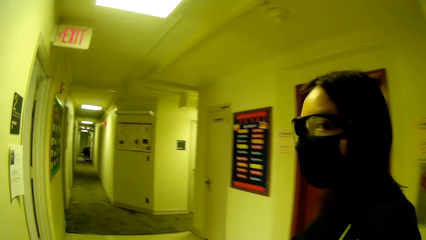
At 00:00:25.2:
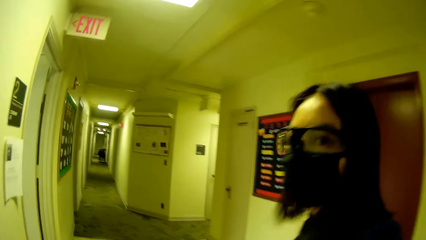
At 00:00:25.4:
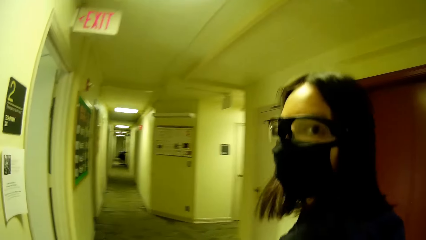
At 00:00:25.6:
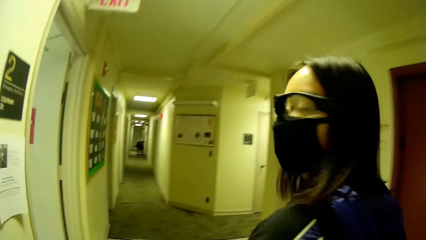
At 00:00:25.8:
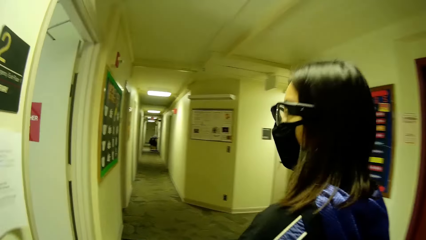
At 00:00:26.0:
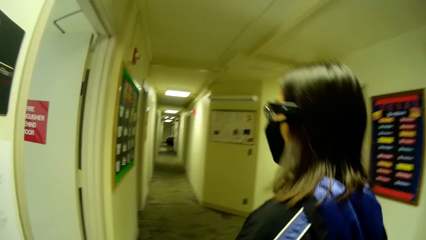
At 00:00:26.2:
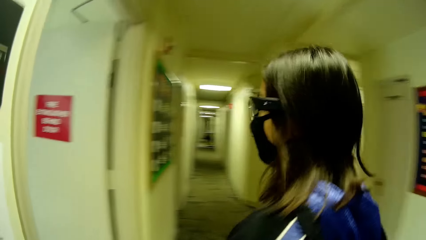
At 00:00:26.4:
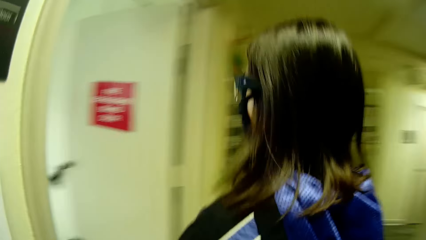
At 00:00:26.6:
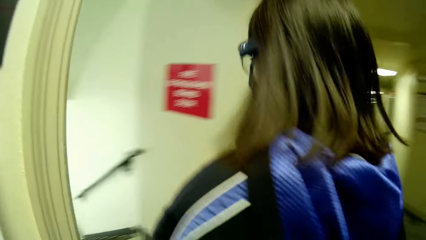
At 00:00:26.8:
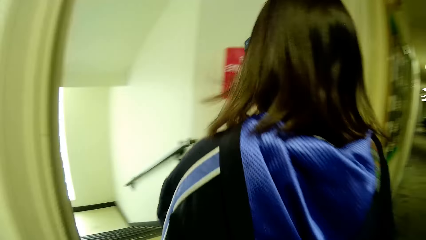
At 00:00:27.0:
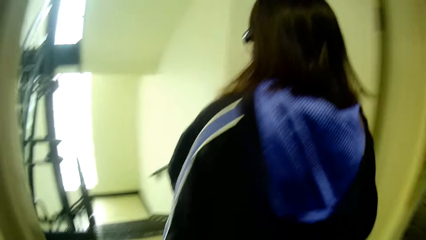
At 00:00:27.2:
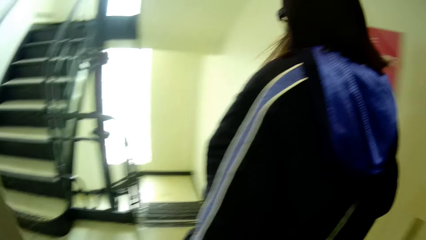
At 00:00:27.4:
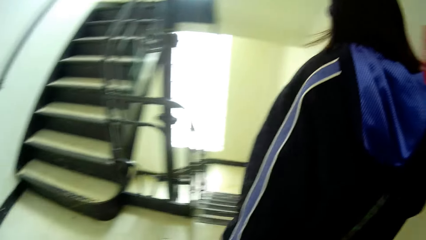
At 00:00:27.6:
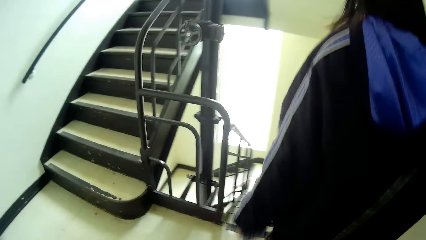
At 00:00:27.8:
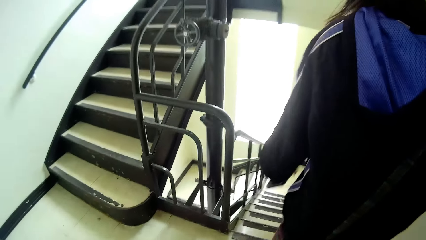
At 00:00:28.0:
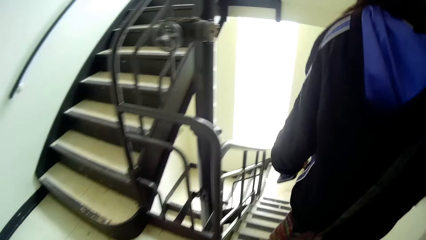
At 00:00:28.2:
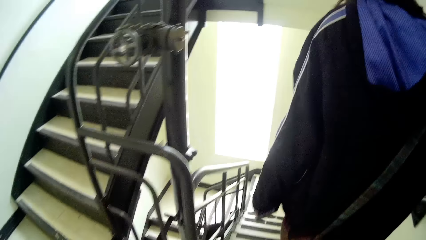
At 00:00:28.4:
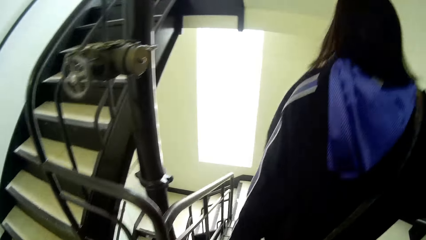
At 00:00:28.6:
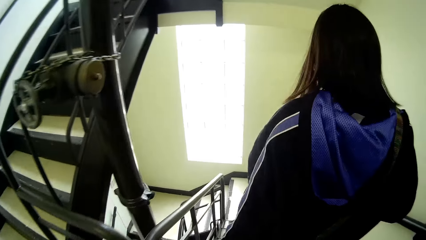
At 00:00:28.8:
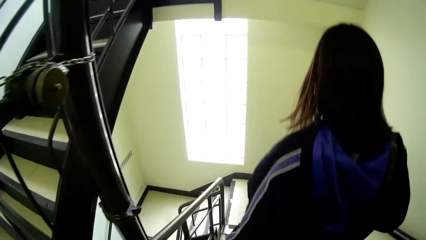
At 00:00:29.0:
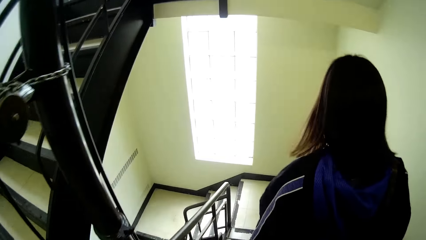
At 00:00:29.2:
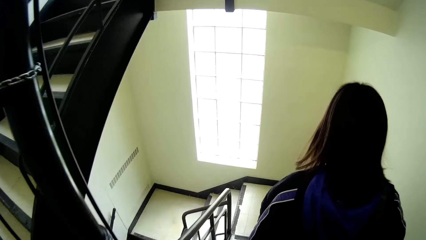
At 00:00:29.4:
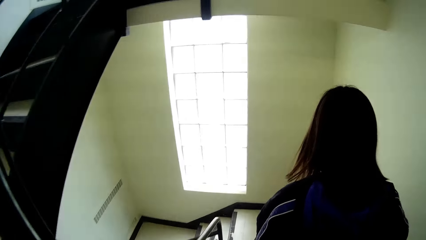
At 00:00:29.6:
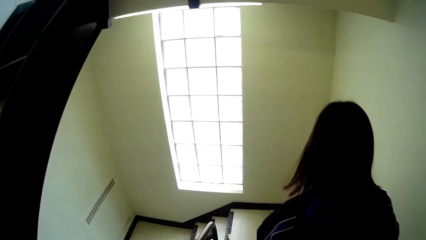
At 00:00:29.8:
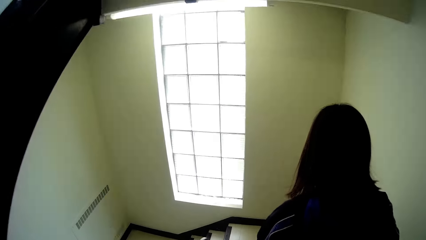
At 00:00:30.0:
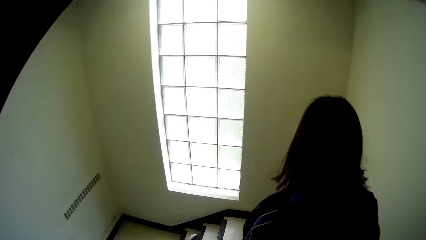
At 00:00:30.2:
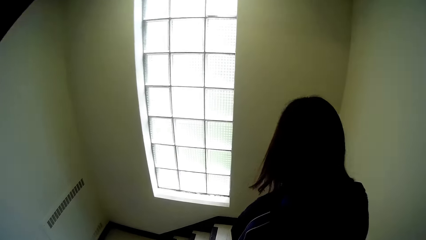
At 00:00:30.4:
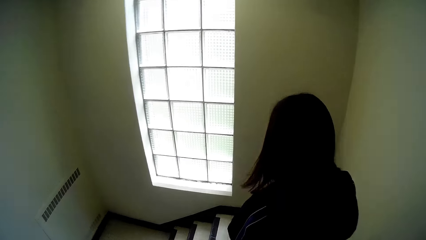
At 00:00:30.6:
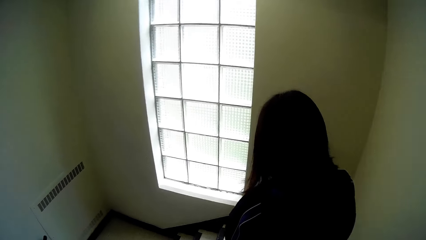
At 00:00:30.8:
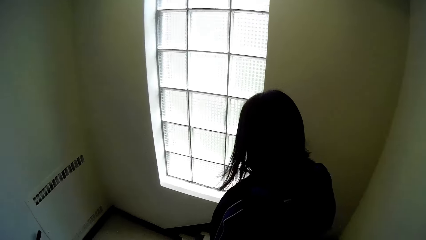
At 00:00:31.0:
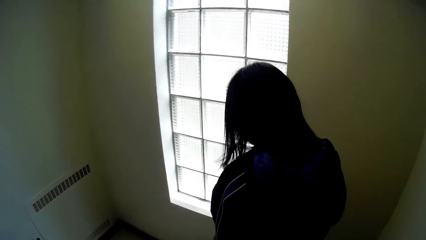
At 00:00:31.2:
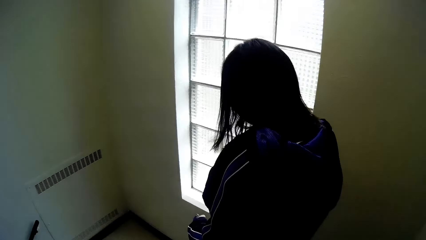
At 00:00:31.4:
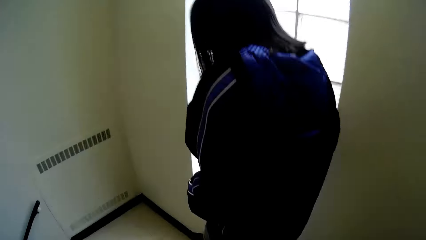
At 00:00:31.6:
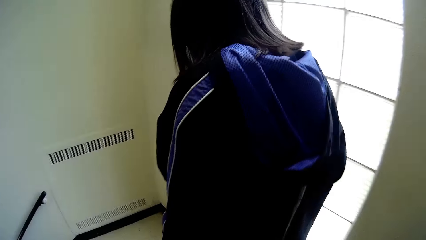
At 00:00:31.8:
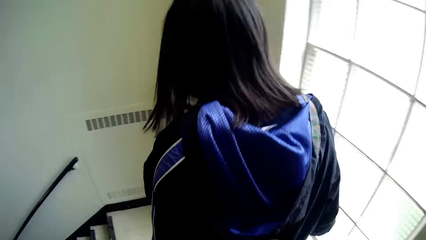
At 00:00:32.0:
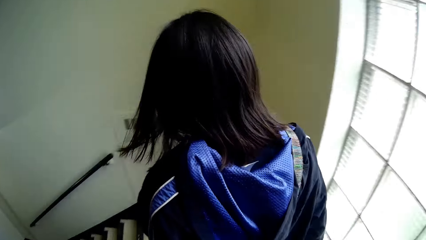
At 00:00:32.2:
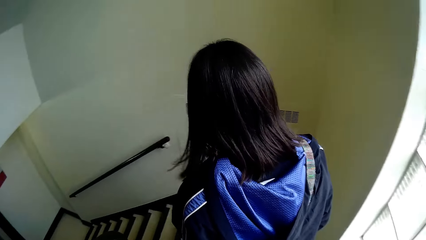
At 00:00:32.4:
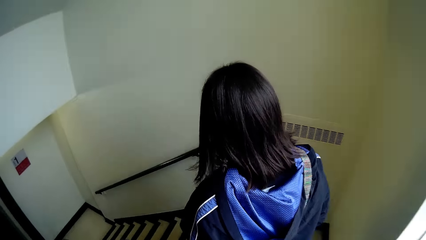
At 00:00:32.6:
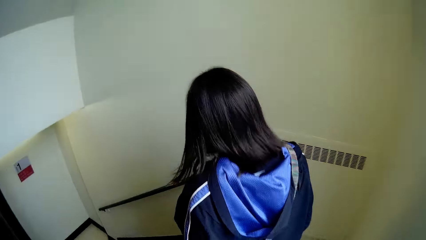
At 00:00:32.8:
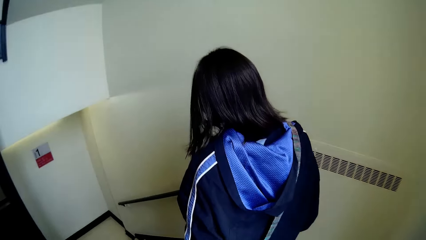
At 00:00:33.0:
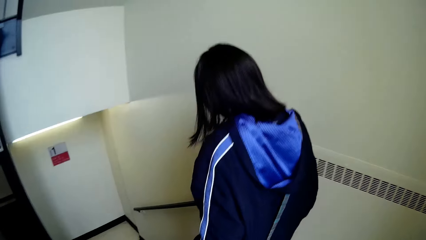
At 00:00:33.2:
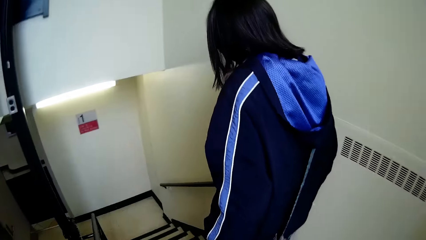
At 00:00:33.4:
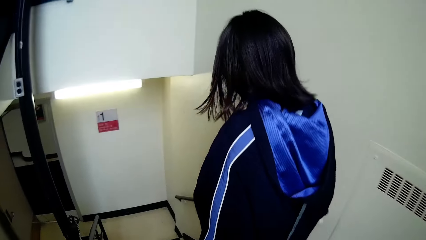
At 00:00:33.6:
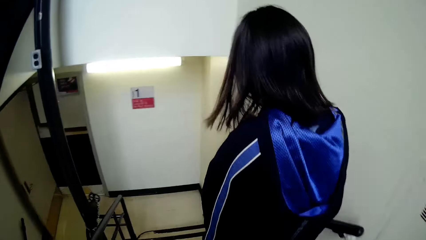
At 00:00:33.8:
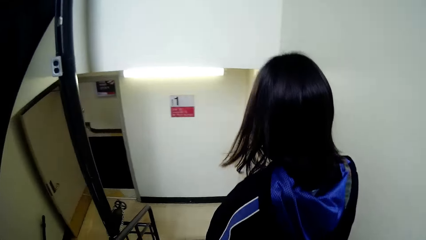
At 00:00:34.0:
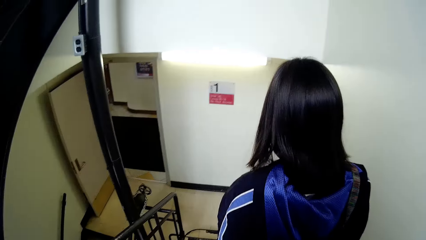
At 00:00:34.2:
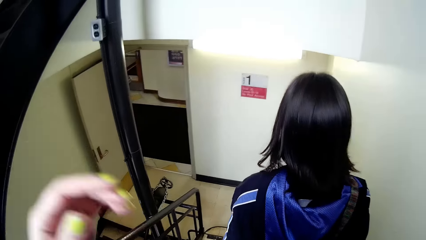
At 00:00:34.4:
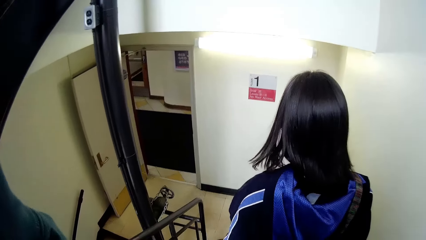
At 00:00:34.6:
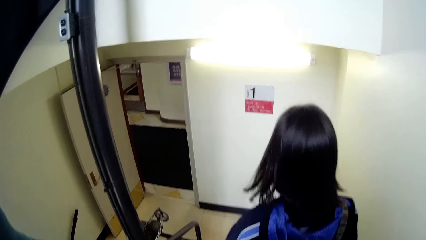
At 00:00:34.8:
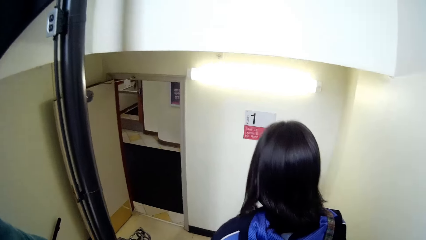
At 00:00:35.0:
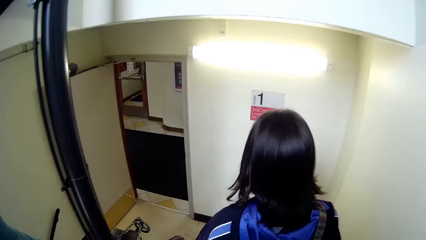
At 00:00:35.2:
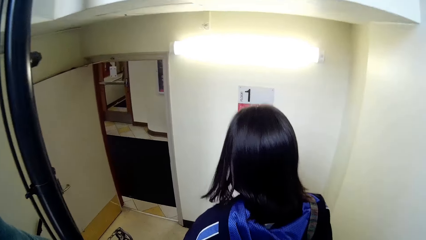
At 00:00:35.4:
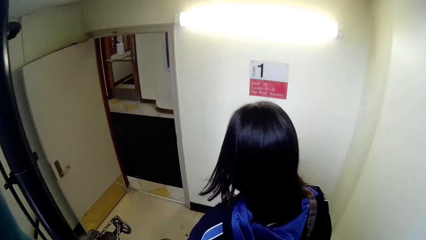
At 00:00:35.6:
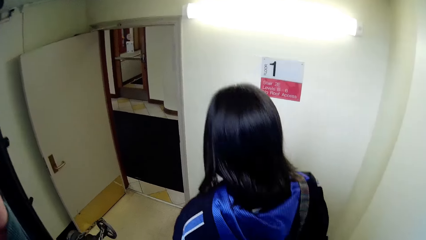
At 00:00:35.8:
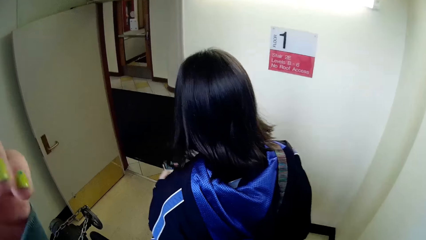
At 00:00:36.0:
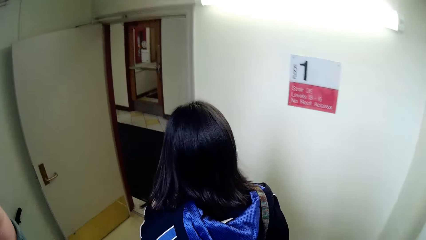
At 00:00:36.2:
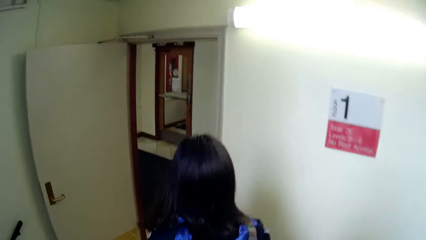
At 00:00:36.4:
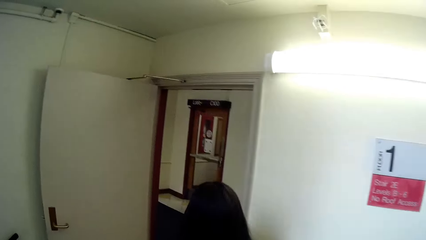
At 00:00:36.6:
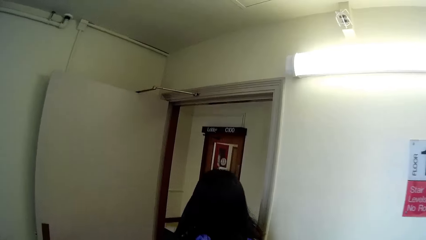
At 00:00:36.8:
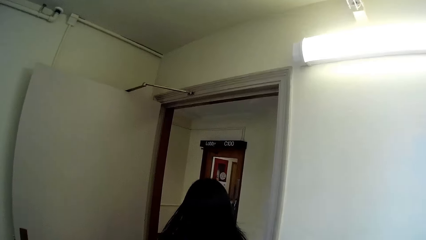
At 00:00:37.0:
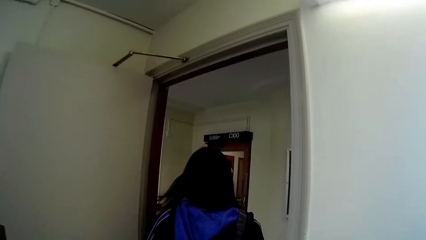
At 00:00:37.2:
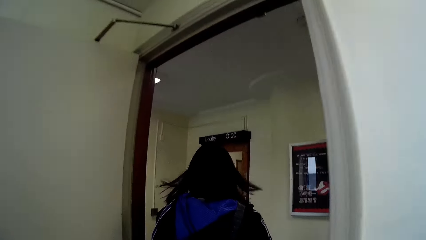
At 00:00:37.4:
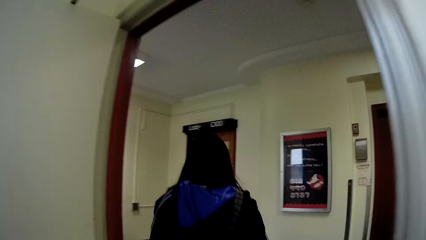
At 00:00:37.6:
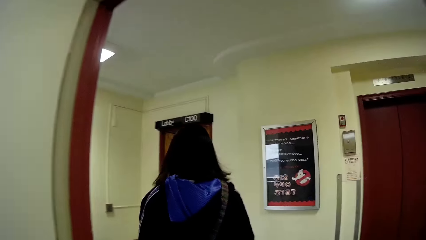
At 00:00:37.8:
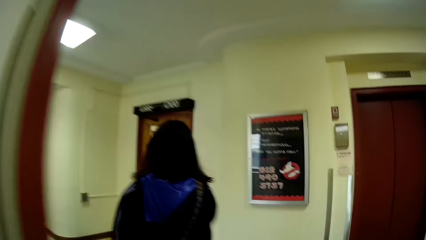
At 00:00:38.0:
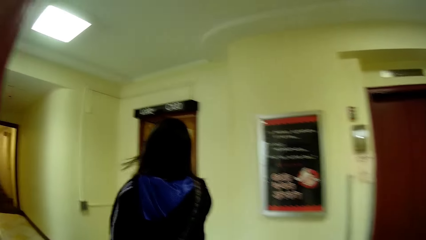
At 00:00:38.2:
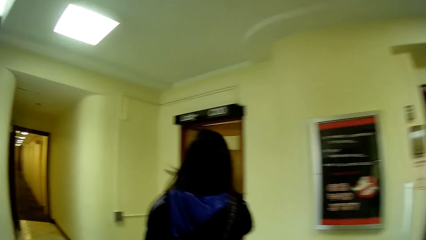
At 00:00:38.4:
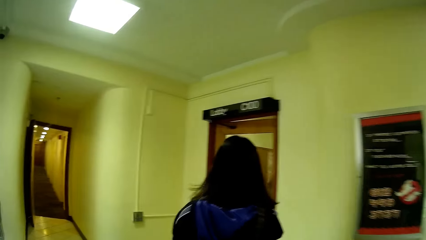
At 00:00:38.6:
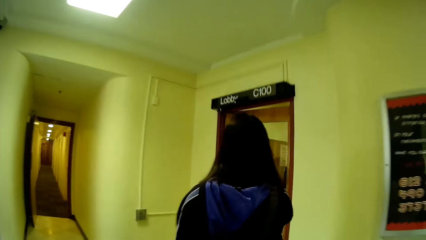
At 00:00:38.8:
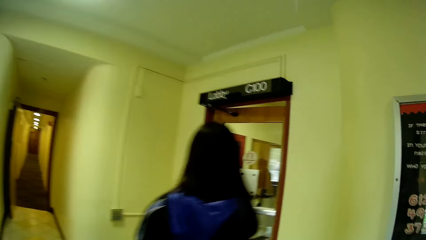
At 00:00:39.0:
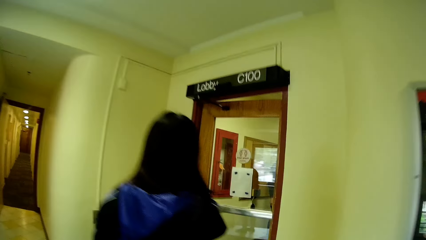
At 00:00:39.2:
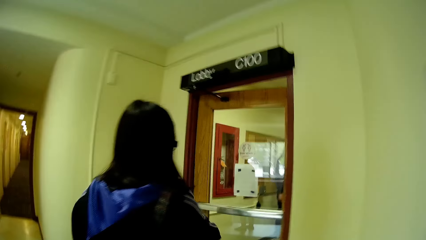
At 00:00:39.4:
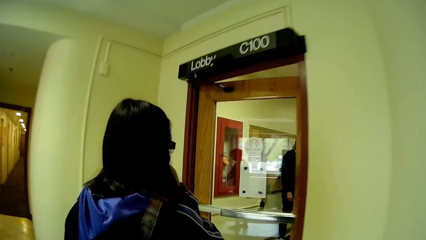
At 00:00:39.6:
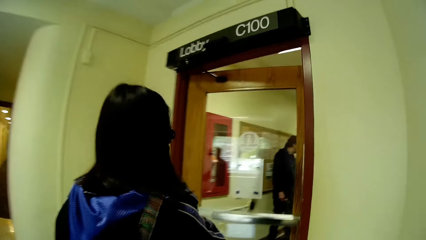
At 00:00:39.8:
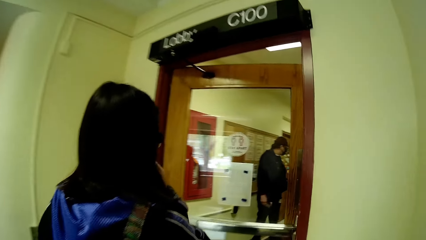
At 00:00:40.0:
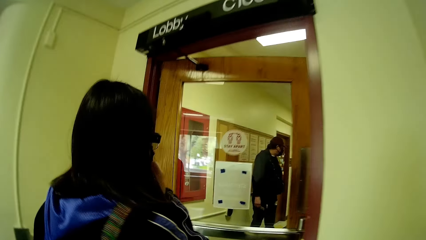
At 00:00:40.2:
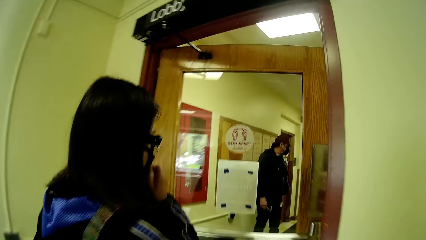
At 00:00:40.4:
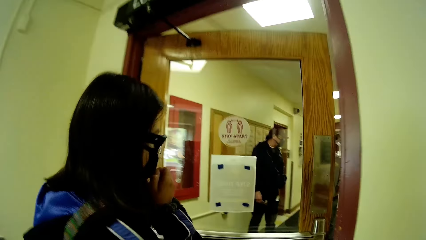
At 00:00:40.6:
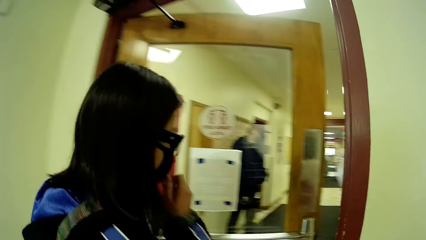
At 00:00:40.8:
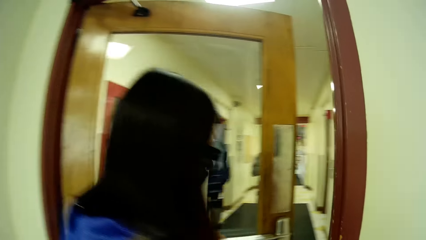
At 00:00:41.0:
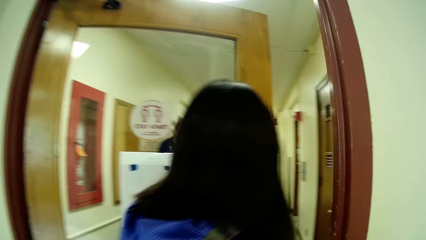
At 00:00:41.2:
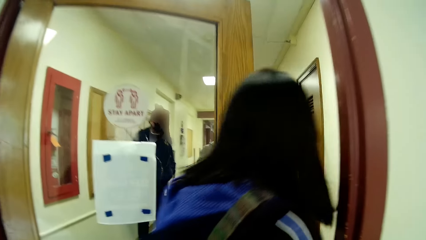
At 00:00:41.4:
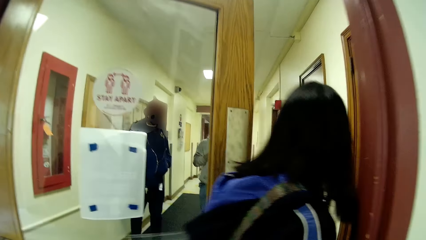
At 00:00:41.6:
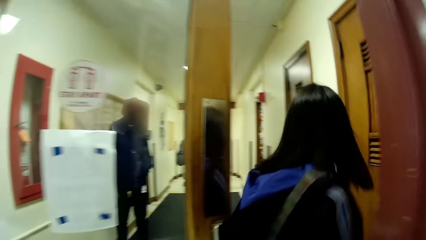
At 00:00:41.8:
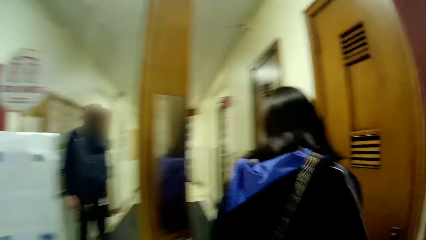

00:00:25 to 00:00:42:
The camera wearer interacts with the woman. They walk down the stairs with the woman.
